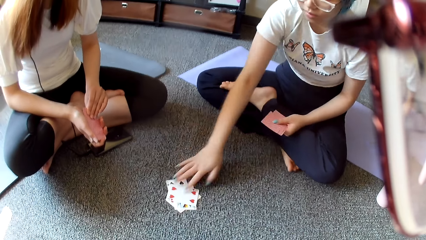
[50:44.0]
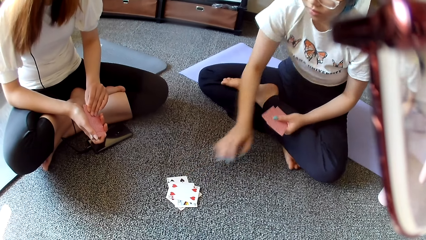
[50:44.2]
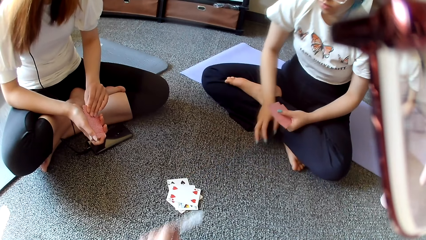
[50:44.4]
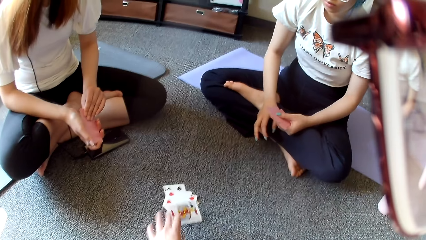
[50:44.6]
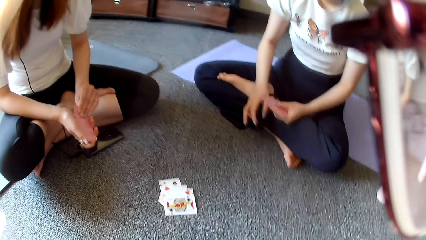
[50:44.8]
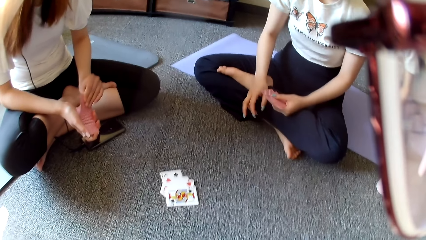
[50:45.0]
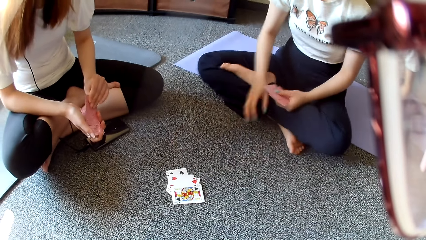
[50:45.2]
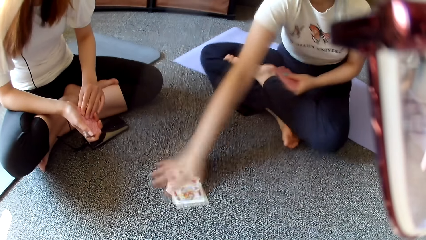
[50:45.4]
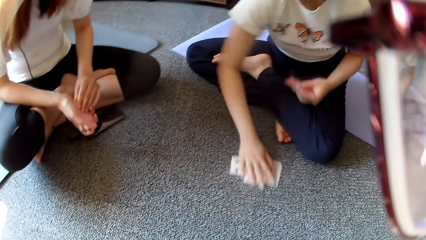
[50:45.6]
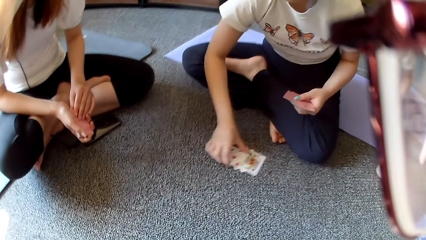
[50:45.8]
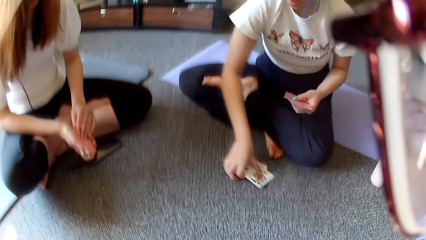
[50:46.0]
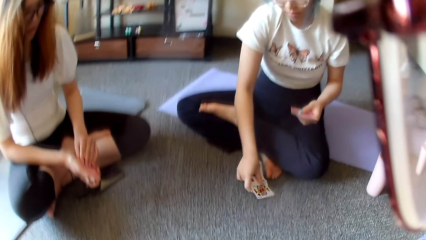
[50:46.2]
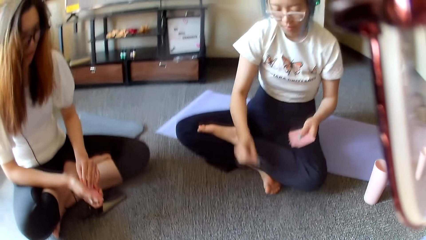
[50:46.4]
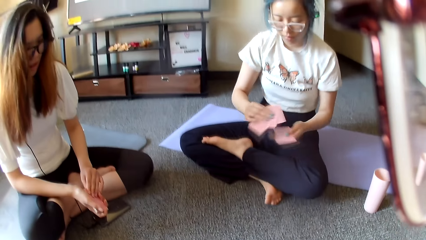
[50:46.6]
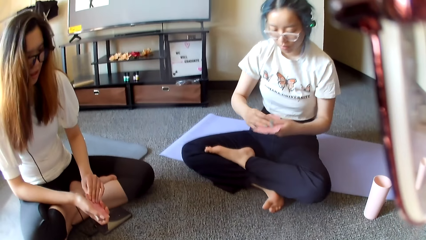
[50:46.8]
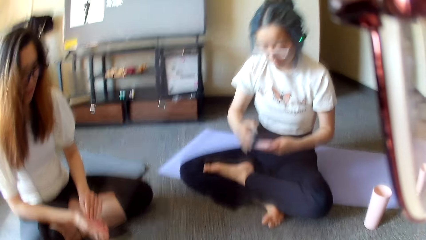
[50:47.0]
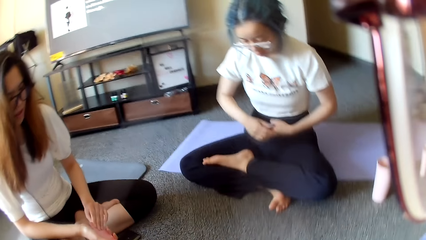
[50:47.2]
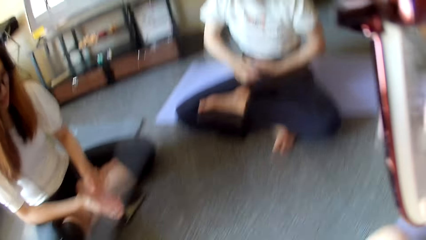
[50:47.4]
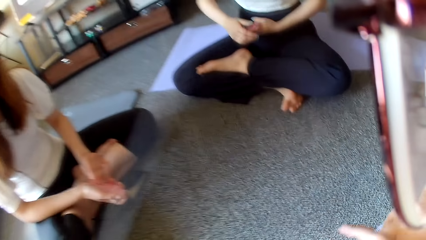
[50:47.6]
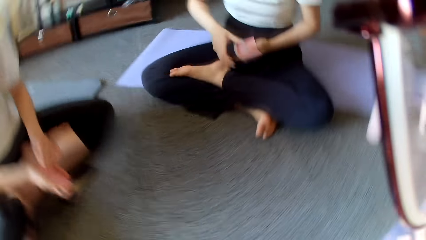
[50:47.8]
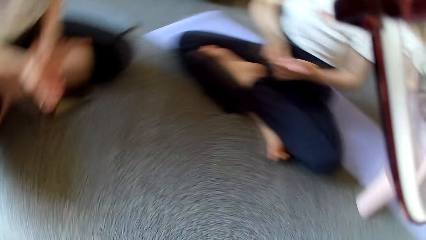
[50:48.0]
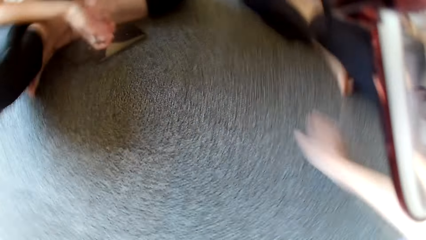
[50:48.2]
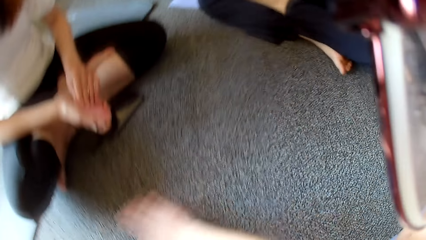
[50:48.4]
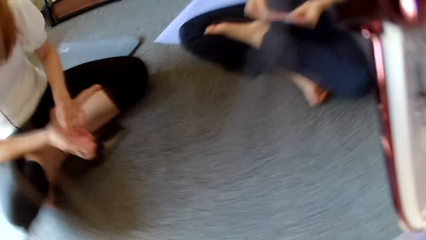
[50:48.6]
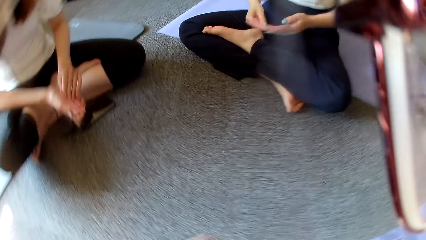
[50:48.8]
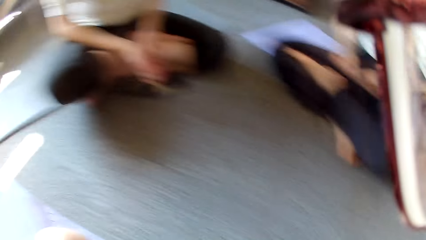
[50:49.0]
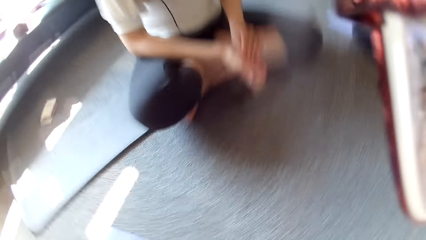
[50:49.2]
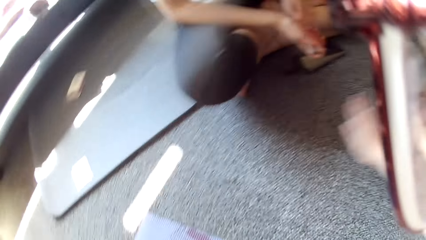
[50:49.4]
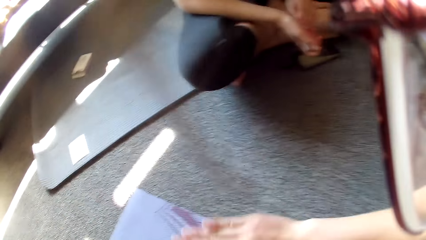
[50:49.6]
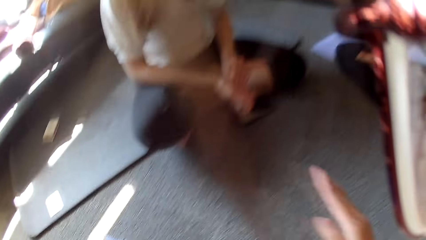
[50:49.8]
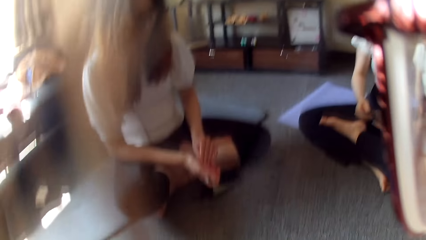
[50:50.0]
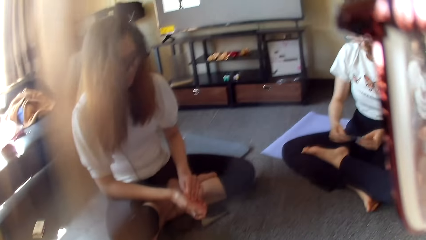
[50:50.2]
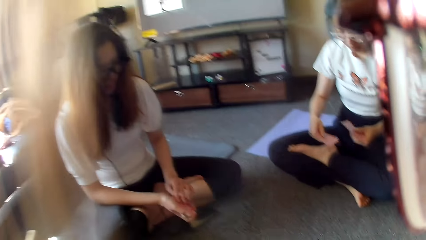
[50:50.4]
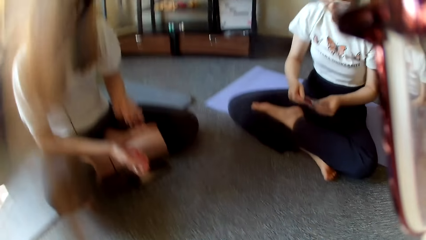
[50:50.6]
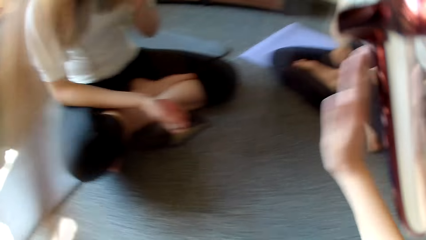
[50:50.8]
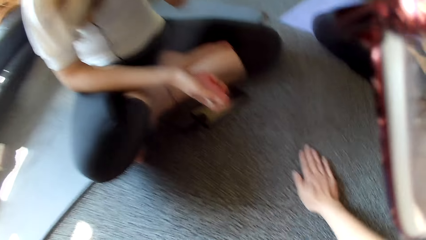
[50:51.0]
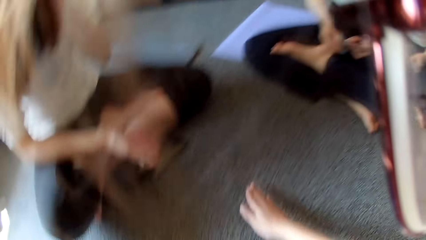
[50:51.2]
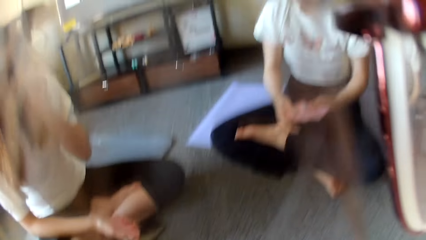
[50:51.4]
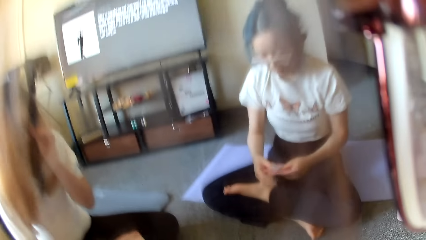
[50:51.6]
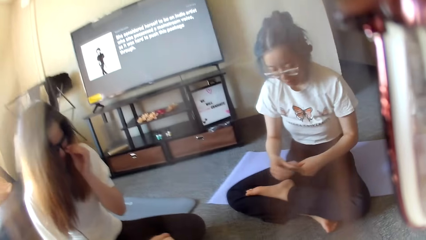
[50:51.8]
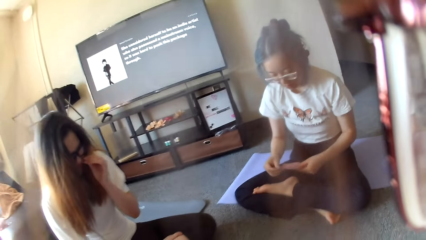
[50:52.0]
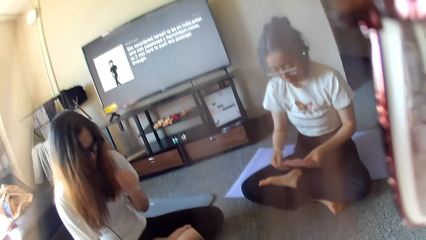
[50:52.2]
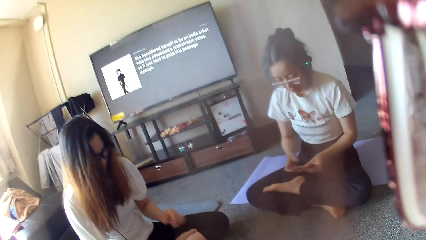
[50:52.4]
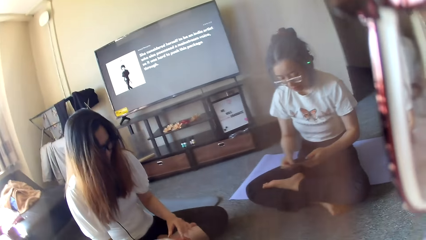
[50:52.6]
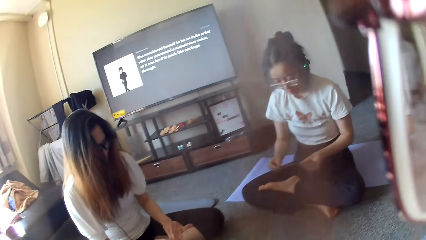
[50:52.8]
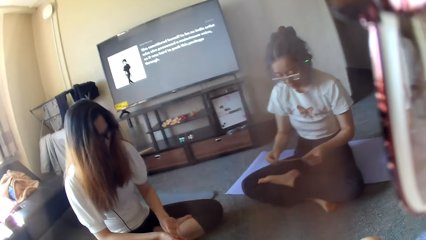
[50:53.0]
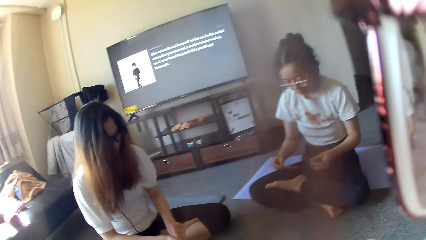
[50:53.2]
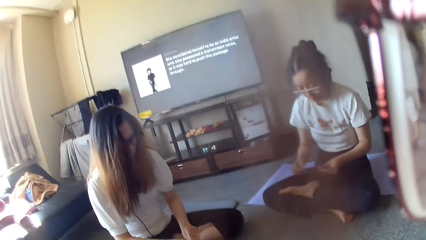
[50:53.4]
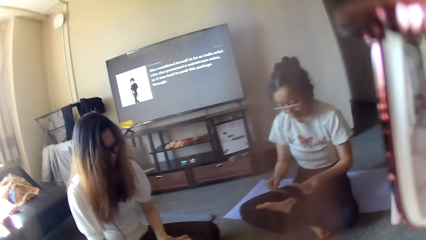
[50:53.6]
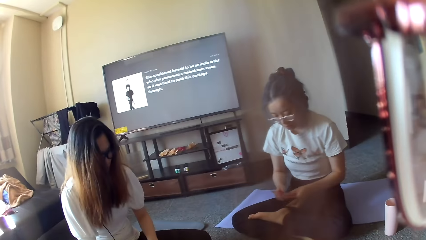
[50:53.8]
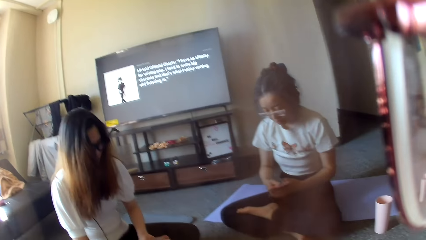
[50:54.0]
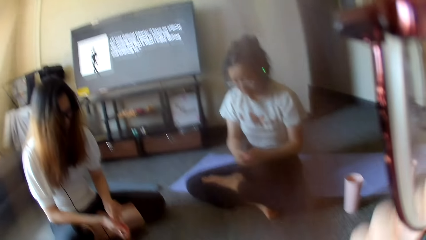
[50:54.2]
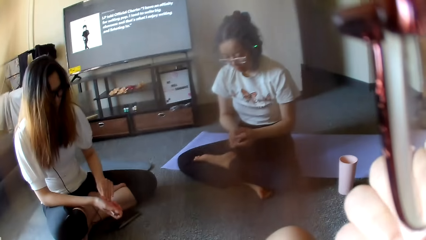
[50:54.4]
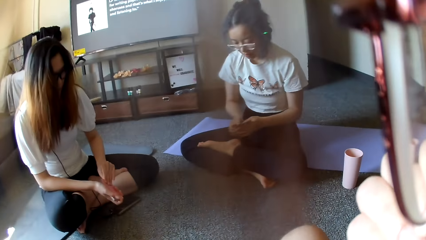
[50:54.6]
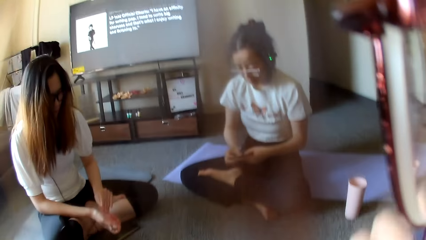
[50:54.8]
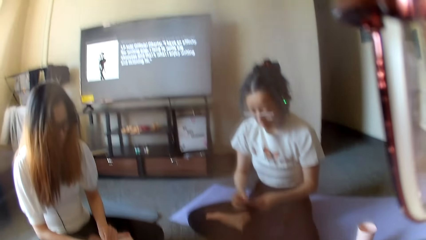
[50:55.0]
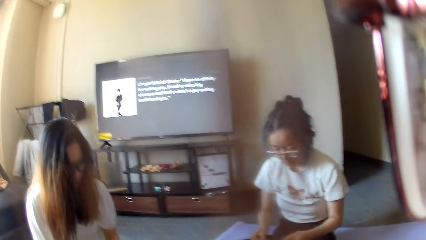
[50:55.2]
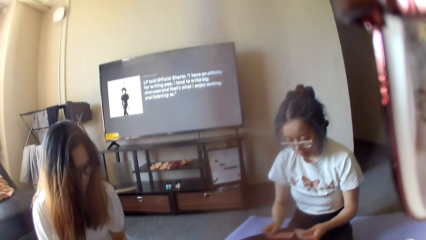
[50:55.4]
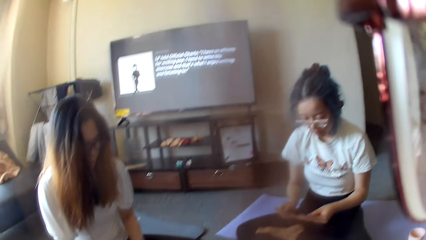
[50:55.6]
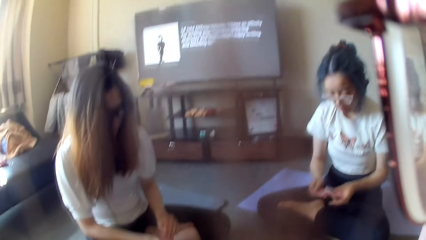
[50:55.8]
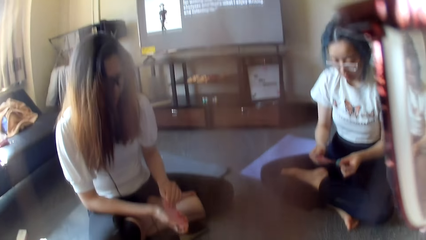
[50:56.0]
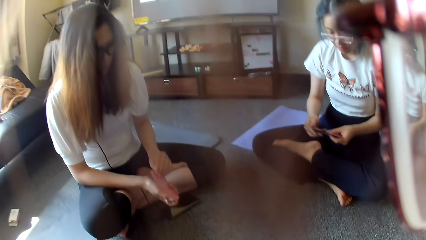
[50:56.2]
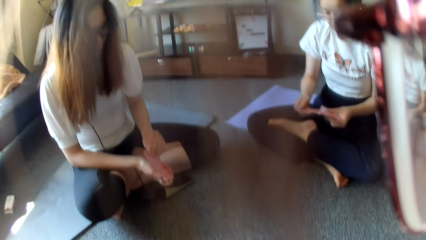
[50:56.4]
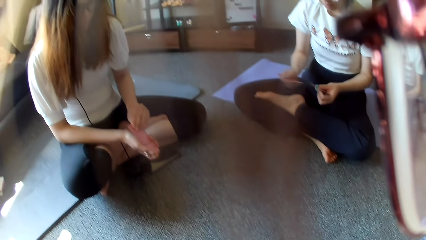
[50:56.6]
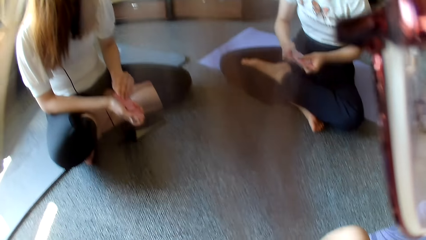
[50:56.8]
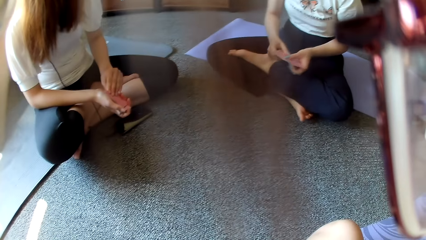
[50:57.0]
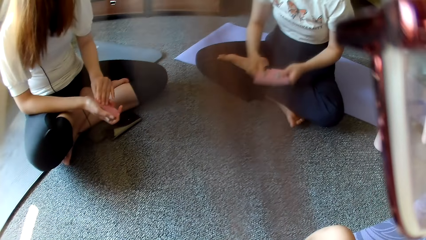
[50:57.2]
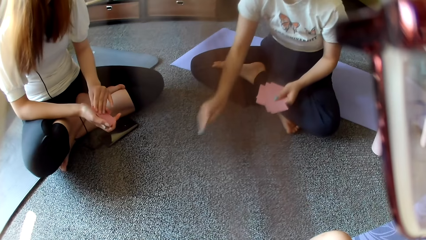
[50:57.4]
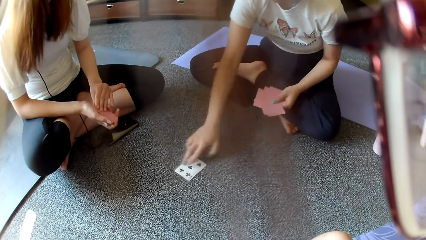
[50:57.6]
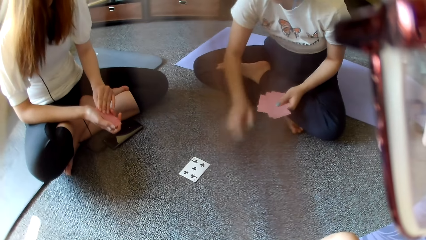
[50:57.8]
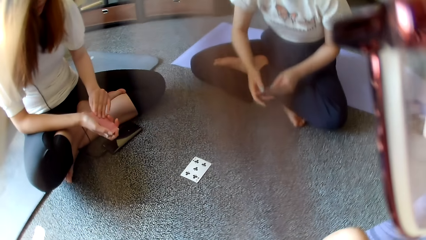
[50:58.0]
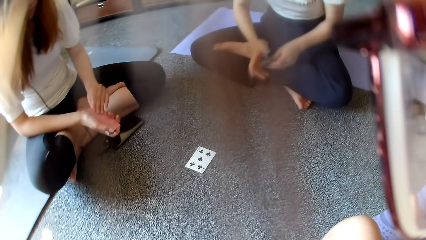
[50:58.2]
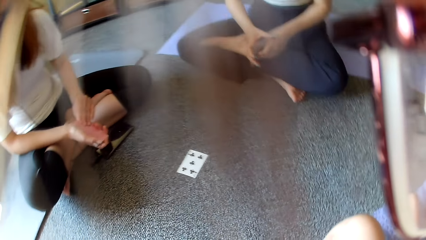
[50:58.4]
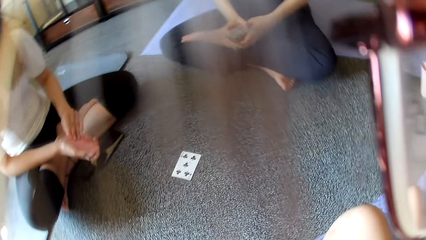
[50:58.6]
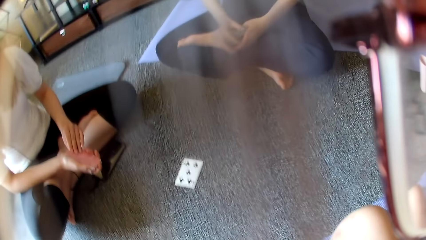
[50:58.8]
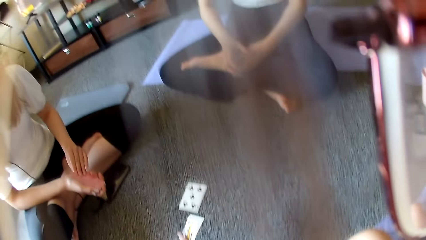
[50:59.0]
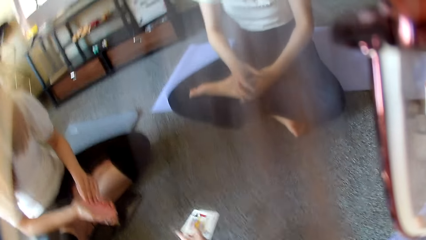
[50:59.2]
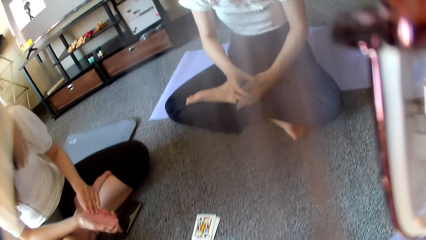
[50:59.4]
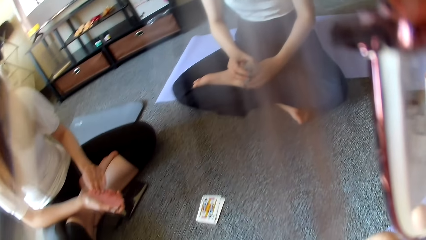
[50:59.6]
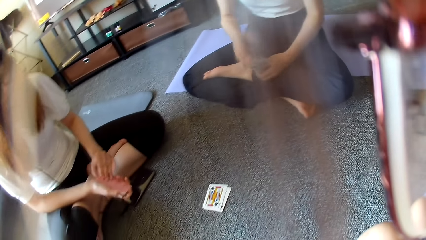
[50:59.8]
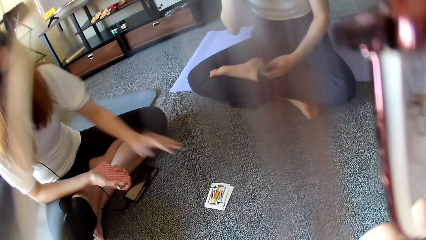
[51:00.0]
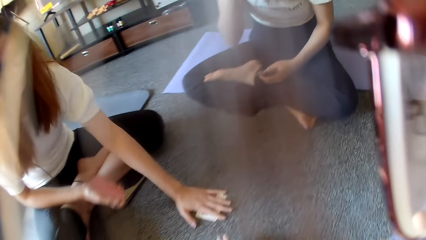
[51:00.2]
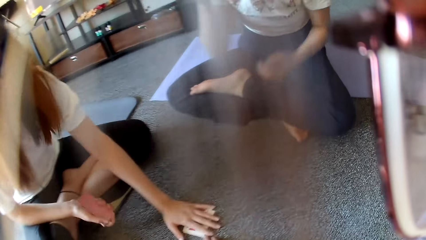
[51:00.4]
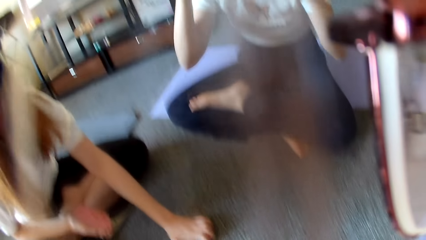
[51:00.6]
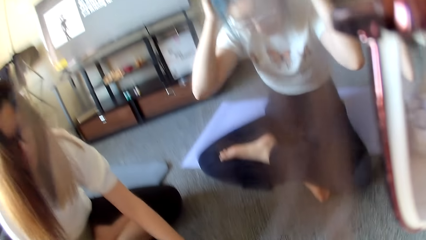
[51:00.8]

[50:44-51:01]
A woman places a card on the floor. The camera wearer places a card on the floor. The woman collects the cards on the floor. The camera wearer swings around and swings the hand. They tap on the floor. The woman selects the poker cards and shuffles the cards. She places a card on the floor. The camera wearer places a card on the floor. Another woman plays the poker cards.
